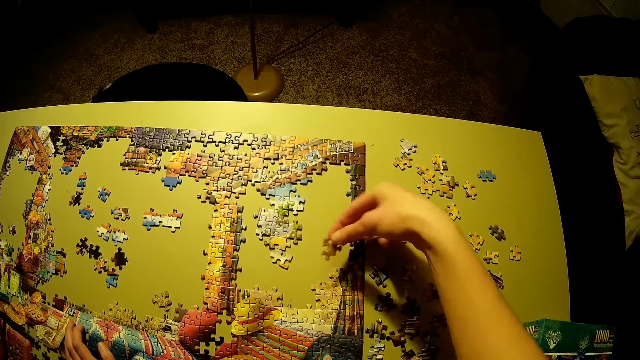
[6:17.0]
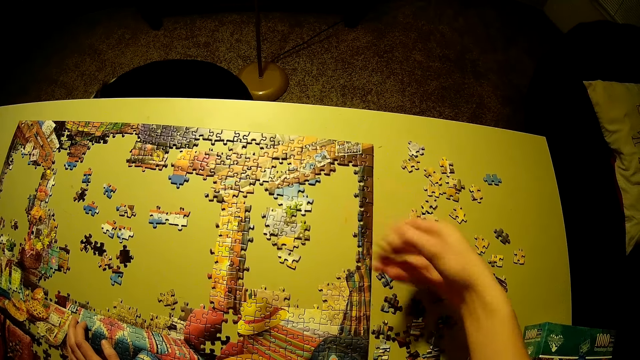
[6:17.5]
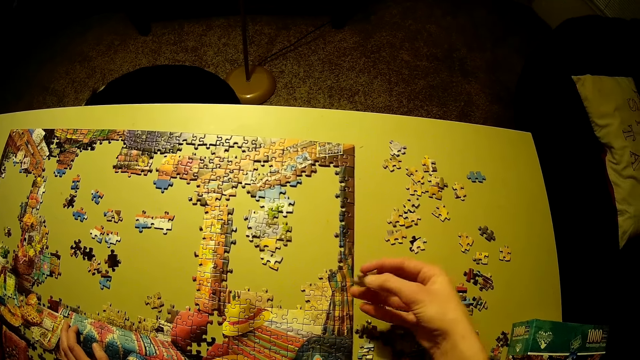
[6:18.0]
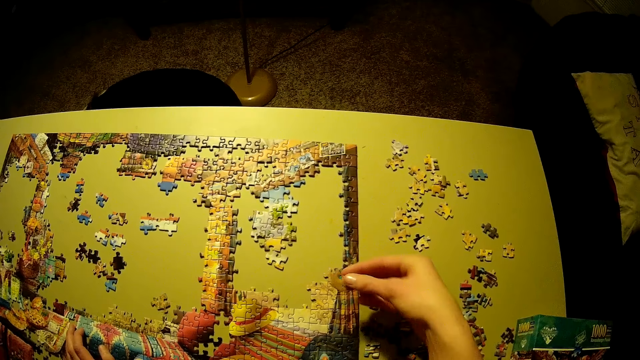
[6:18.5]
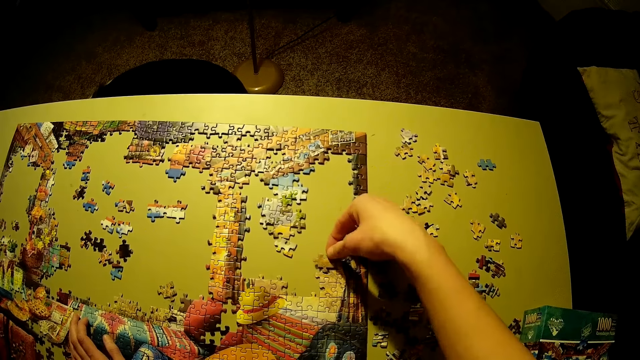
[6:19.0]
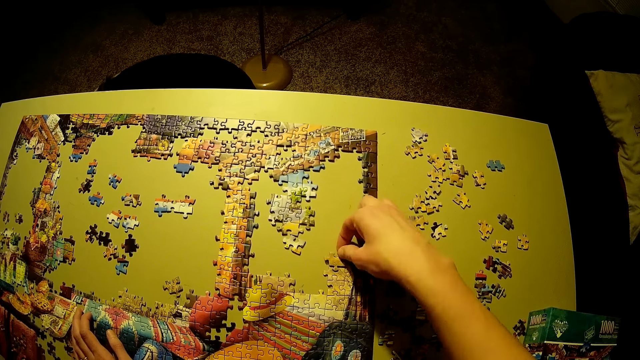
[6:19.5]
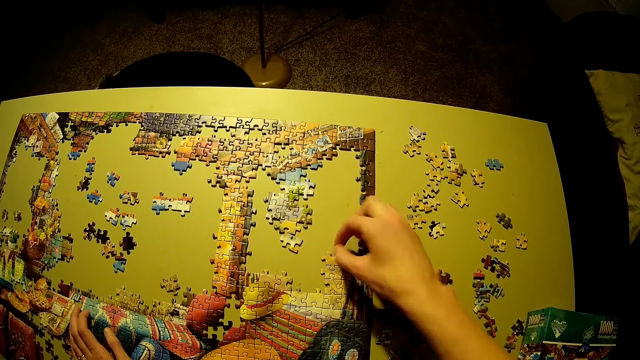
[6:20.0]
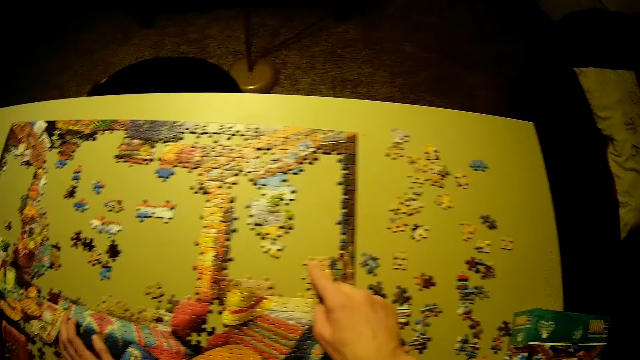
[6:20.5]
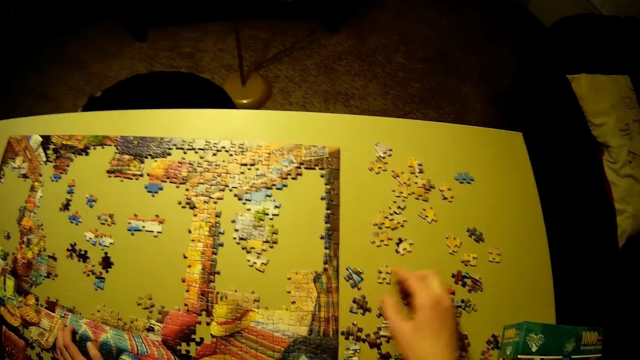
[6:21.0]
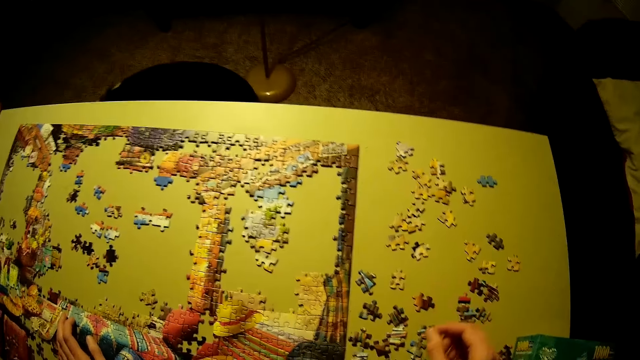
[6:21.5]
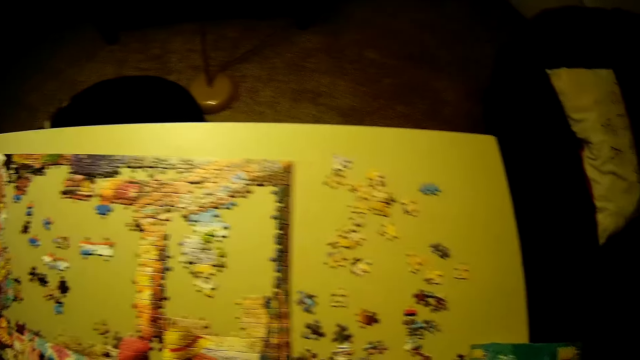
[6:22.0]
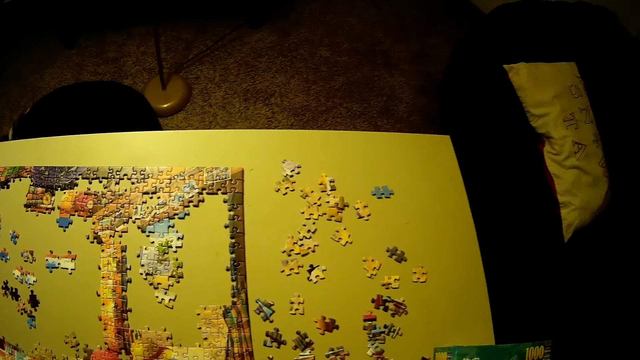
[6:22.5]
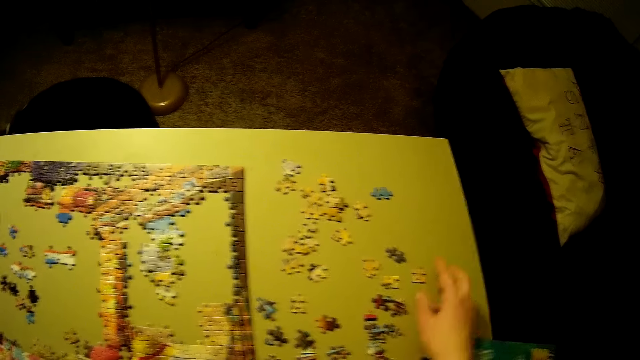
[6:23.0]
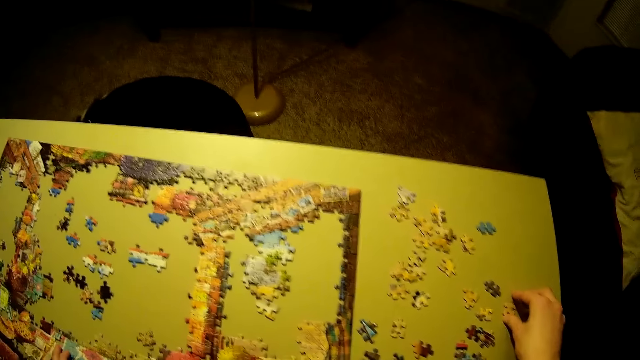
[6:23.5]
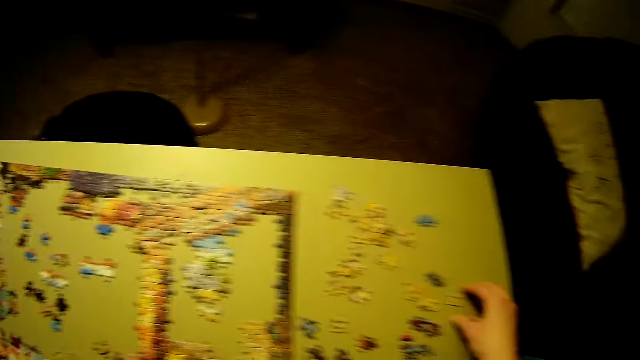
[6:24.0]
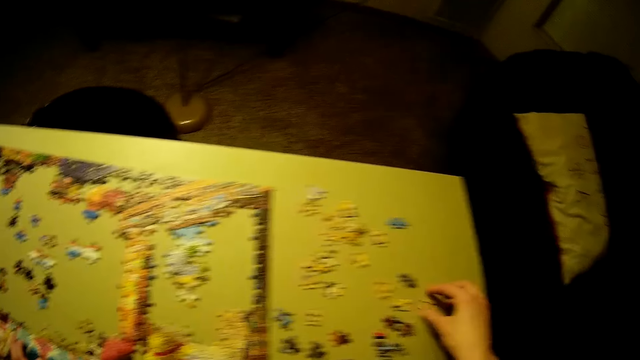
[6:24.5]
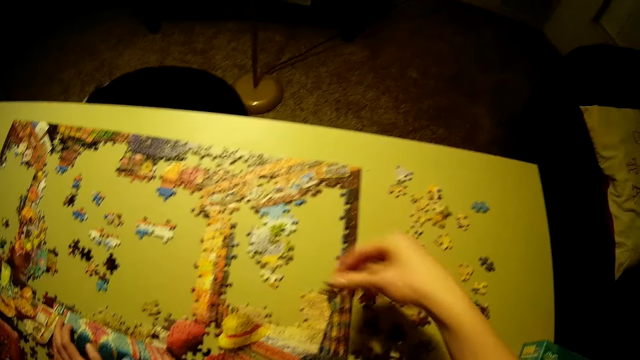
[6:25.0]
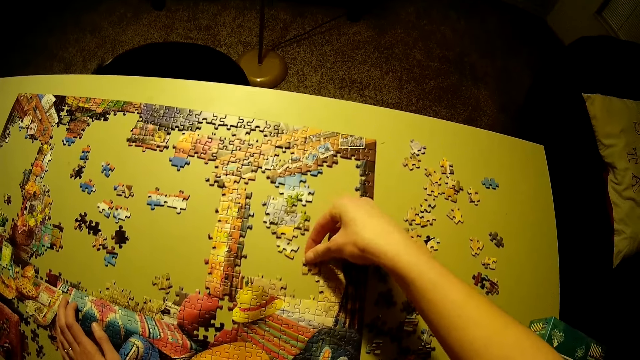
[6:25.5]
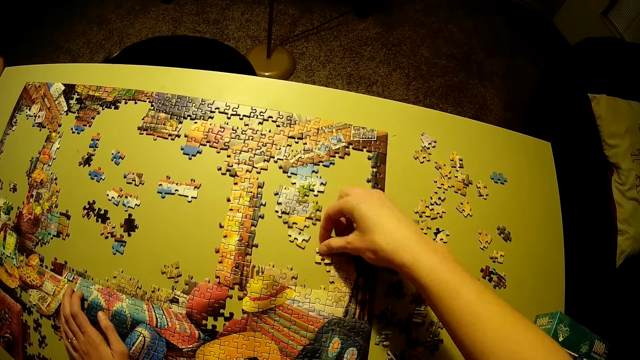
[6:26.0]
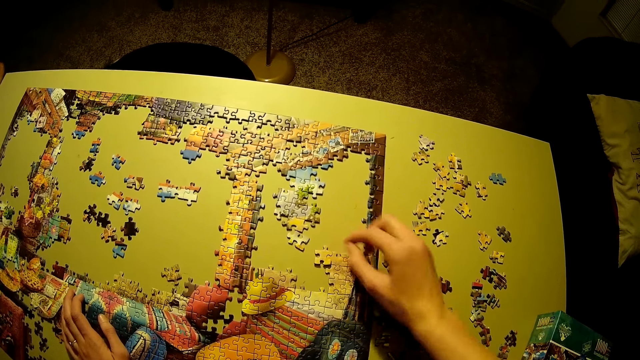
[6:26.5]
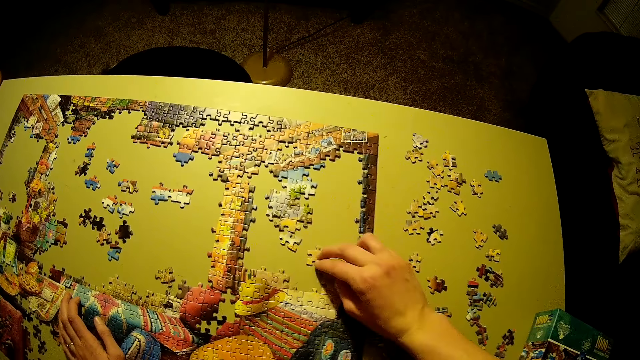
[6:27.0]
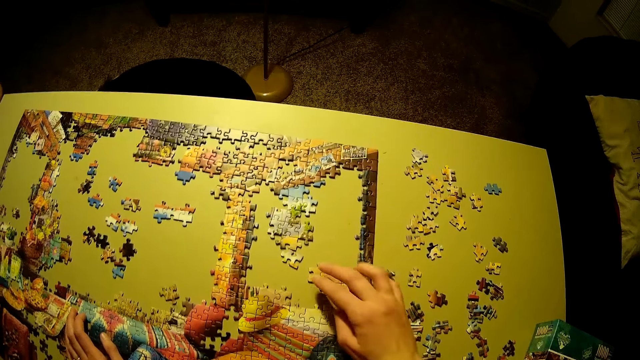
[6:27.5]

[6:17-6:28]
The camera wearer stares at the jigsaw pieces. They pick up a jigsaw piece. They play the jigsaw puzzle.

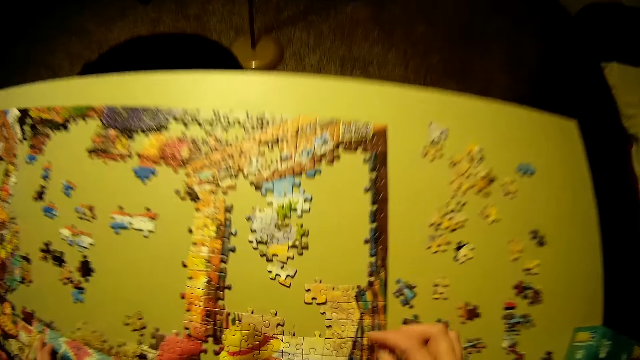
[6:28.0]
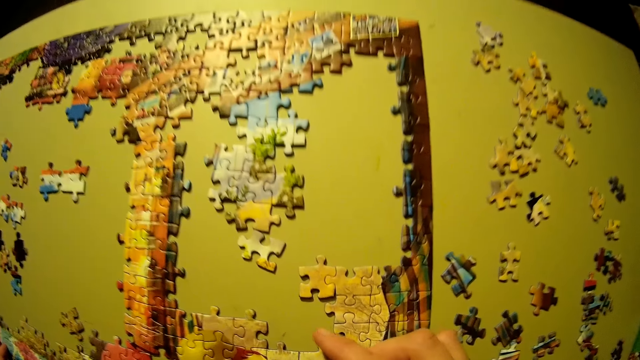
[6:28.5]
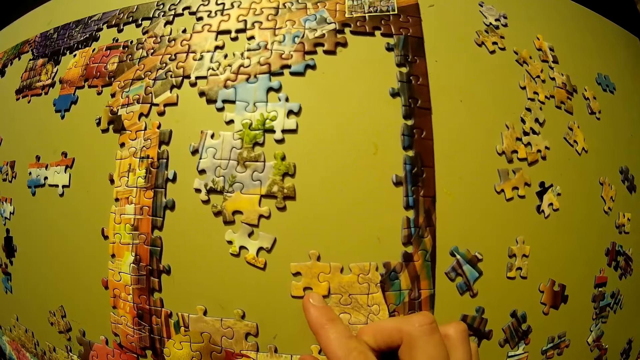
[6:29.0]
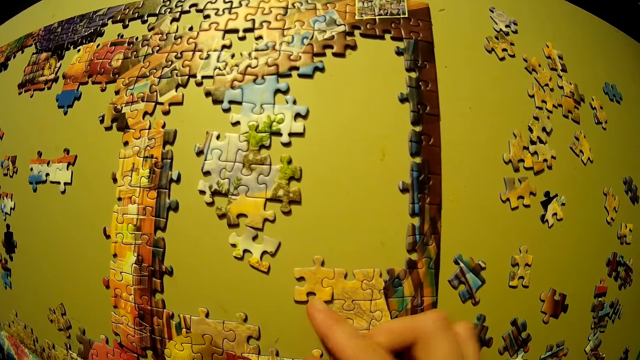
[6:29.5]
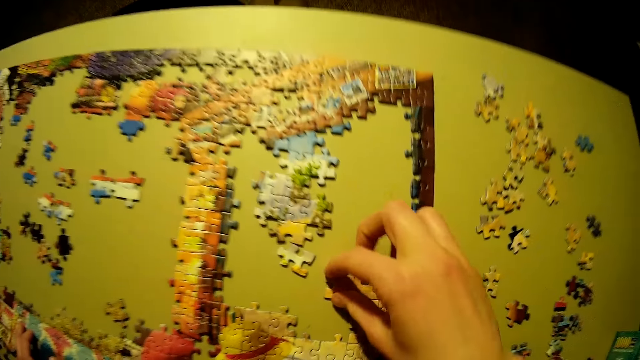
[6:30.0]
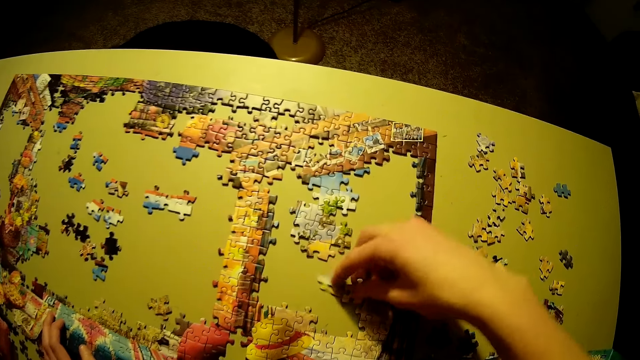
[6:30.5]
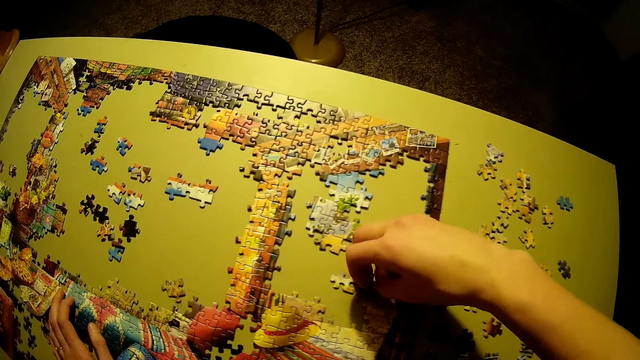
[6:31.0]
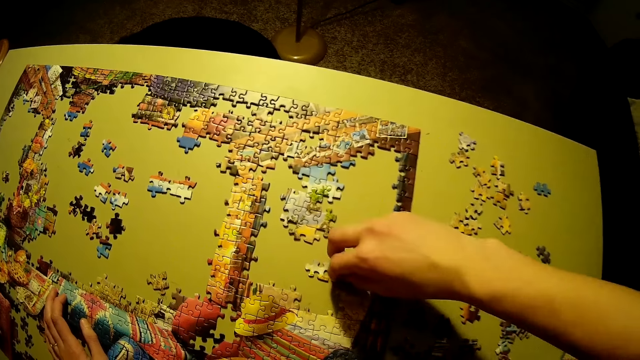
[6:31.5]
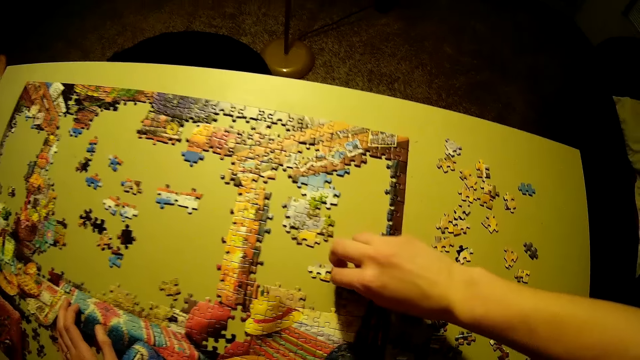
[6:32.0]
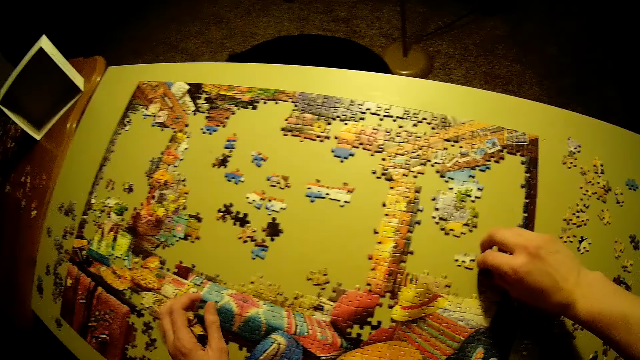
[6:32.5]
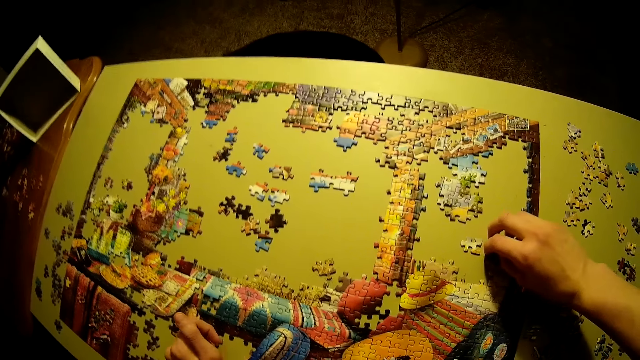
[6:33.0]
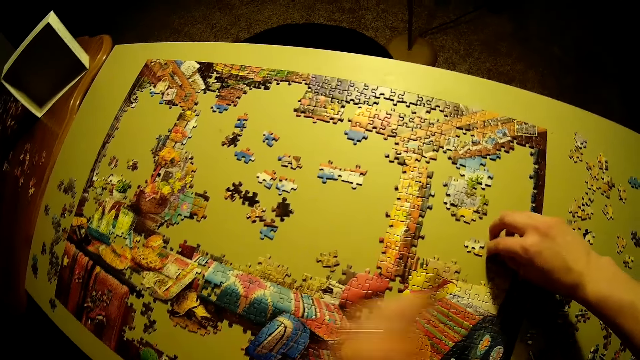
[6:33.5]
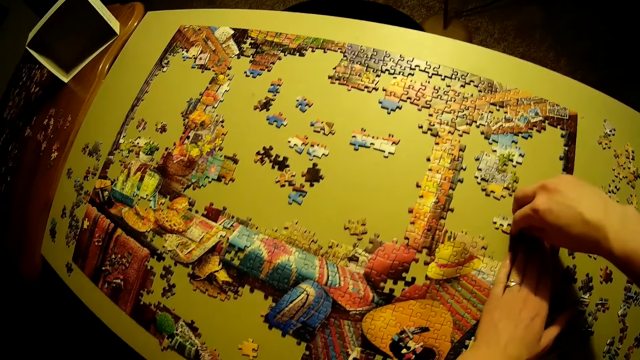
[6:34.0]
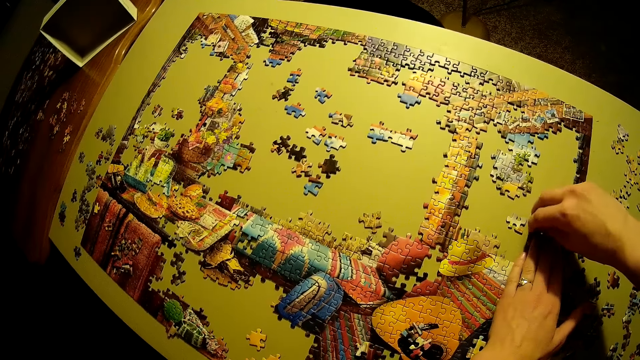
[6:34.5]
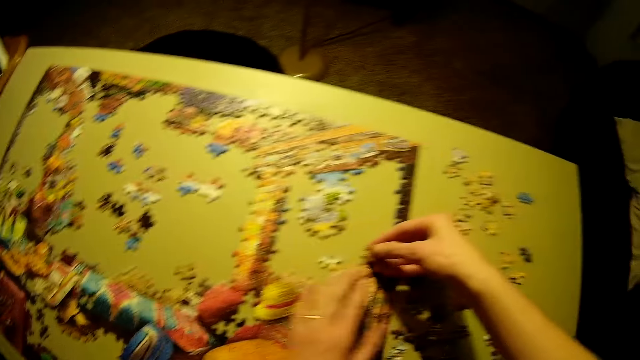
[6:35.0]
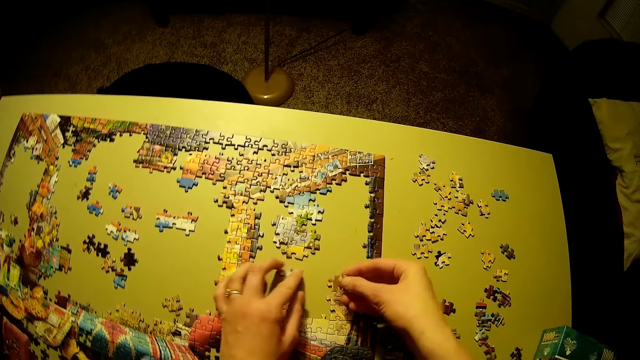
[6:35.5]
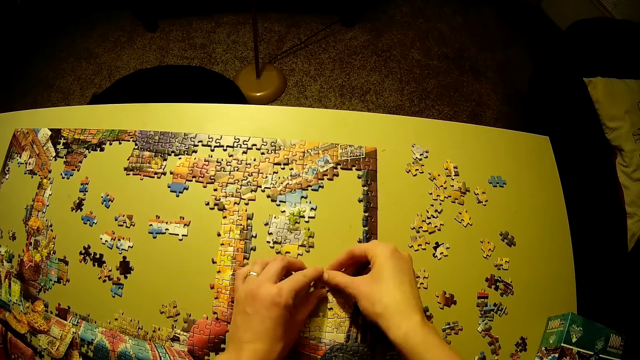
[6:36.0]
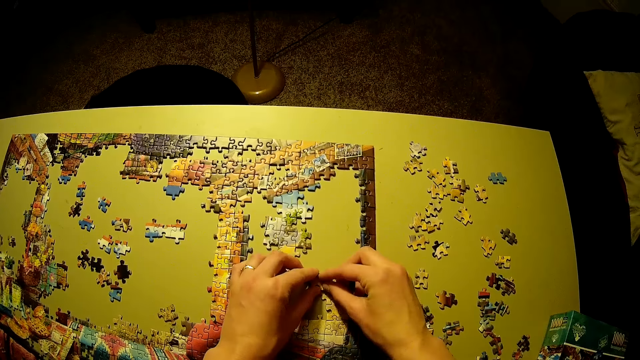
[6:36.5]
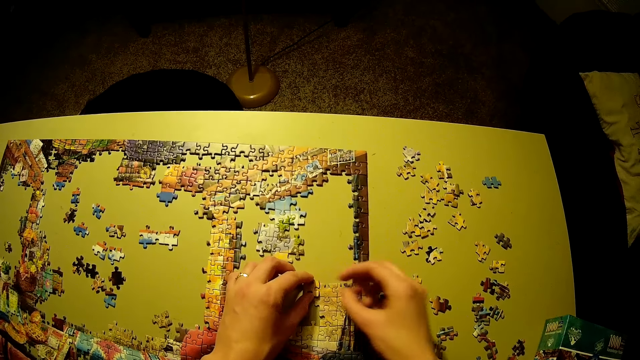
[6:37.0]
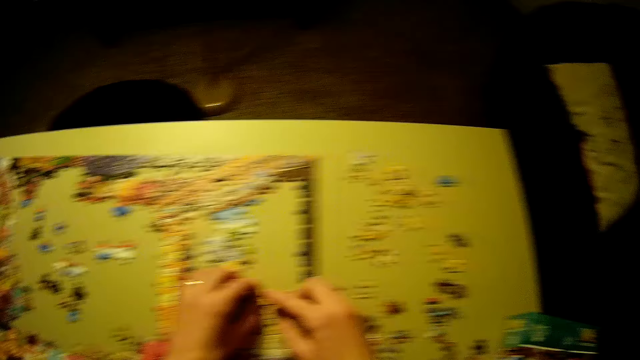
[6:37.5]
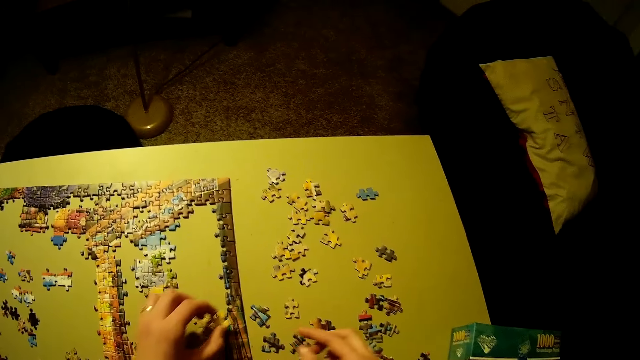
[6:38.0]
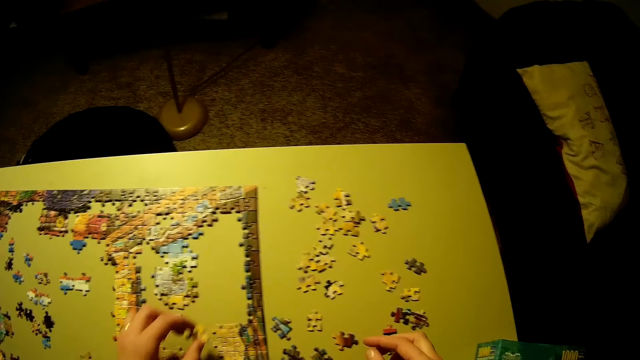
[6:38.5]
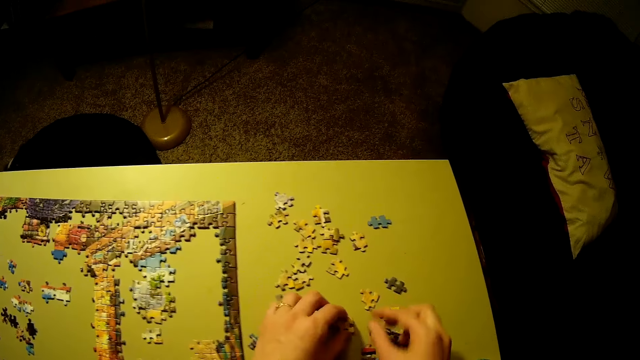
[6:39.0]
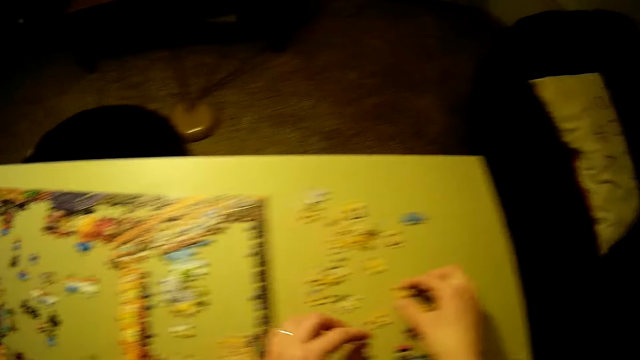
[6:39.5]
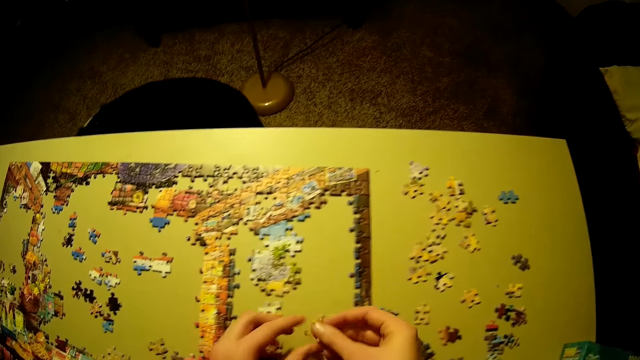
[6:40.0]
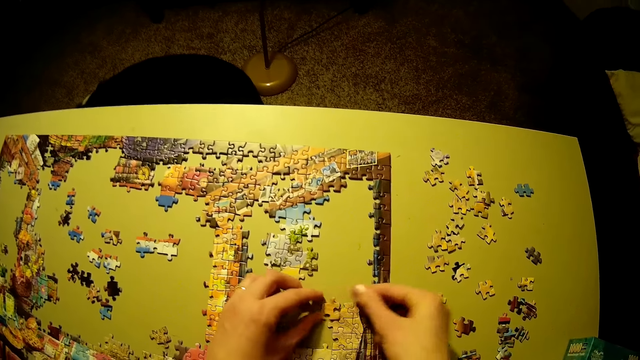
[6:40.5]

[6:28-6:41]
The camera wearer inspects the jigsaw puzzle. They pick up a jigsaw piece. They stare at the jigsaw puzzle. They play the jigsaw puzzle. They pick up a jigsaw piece.
